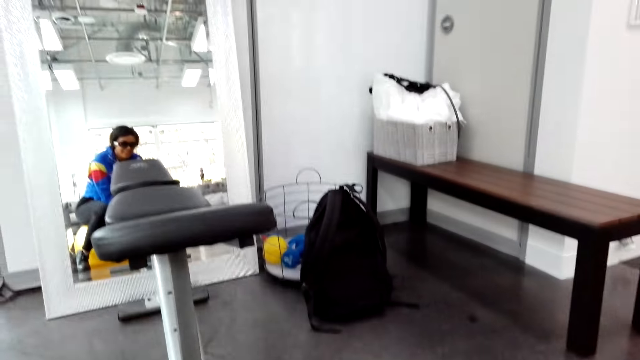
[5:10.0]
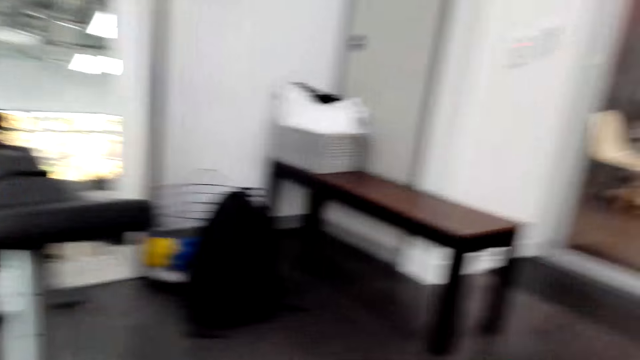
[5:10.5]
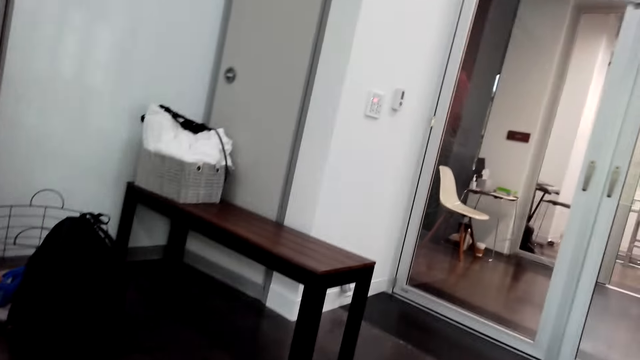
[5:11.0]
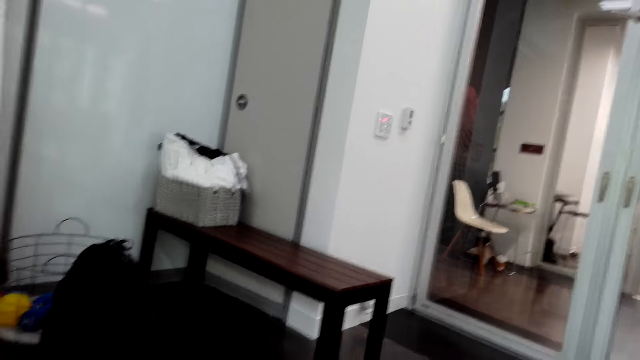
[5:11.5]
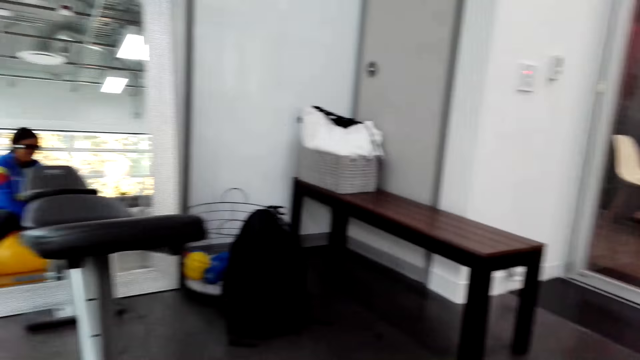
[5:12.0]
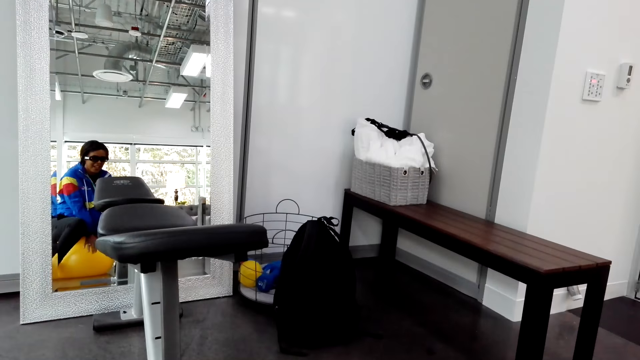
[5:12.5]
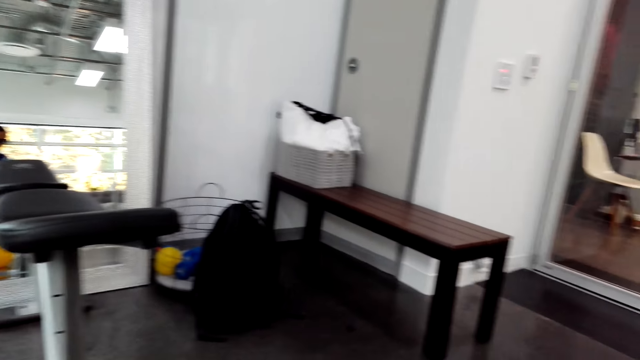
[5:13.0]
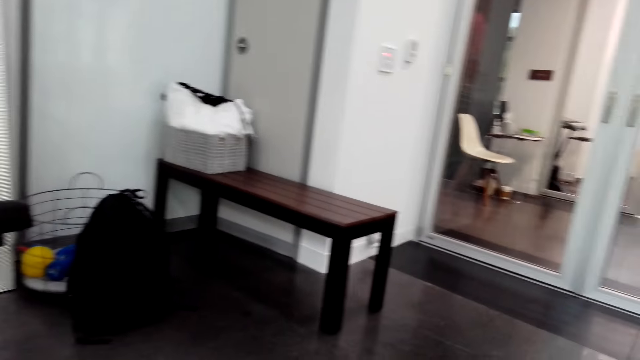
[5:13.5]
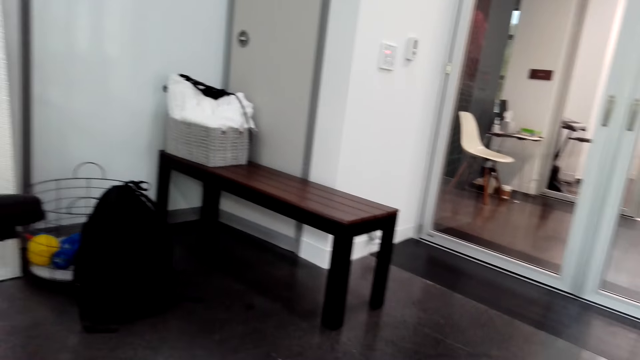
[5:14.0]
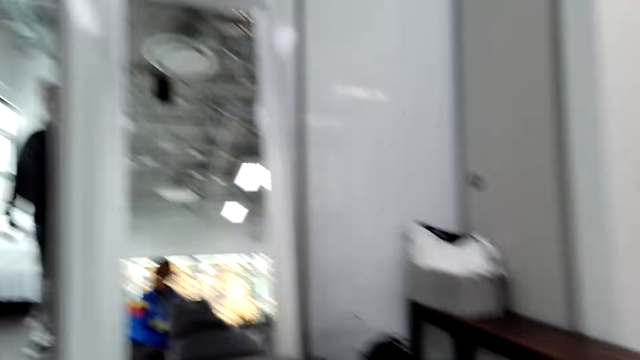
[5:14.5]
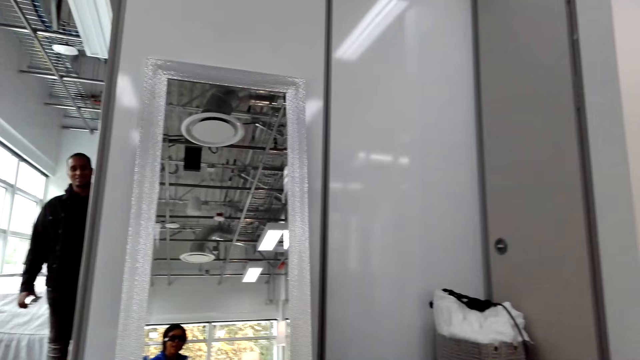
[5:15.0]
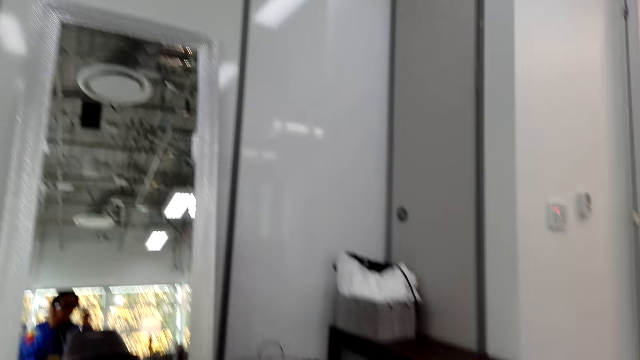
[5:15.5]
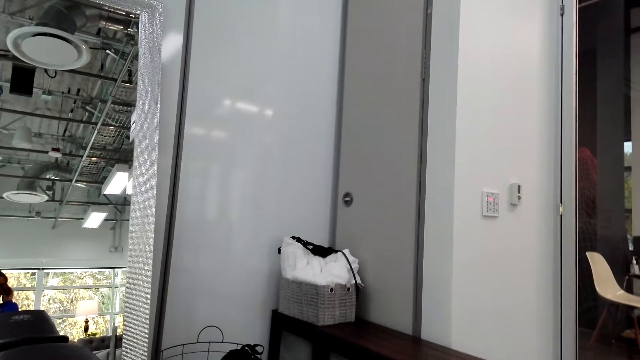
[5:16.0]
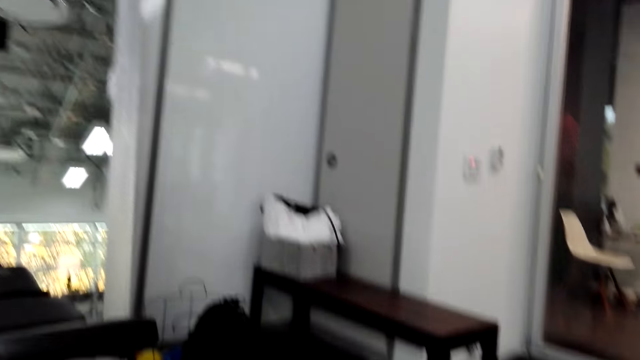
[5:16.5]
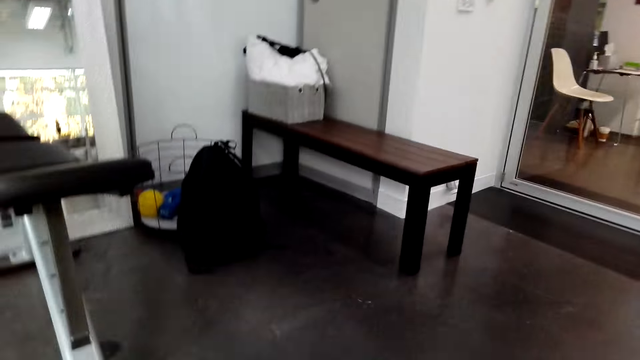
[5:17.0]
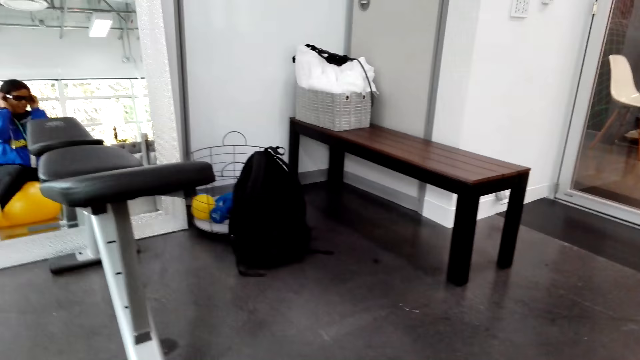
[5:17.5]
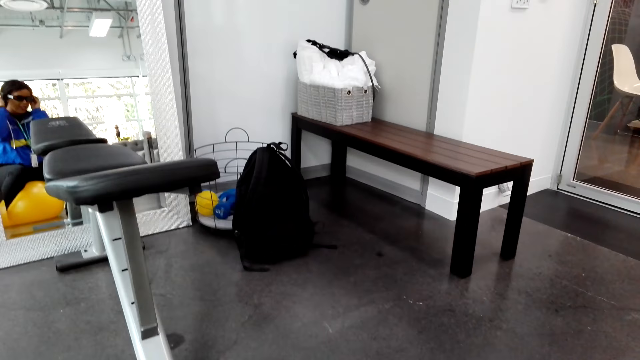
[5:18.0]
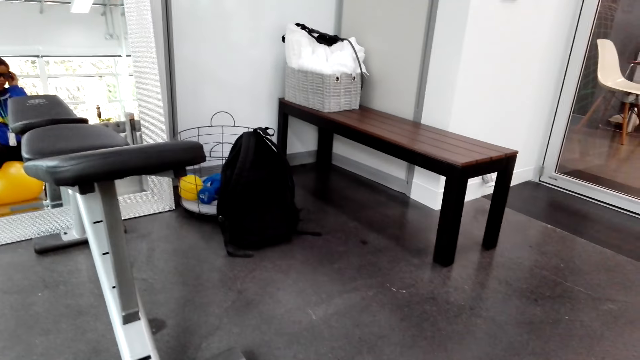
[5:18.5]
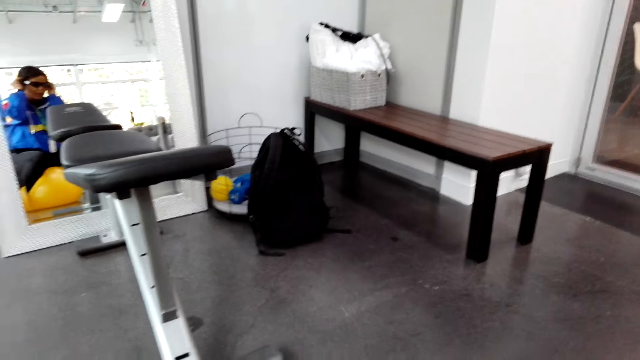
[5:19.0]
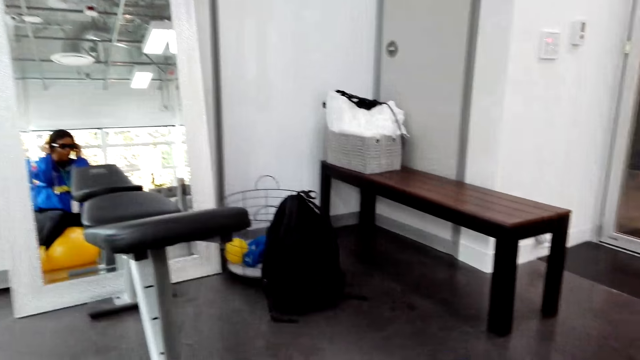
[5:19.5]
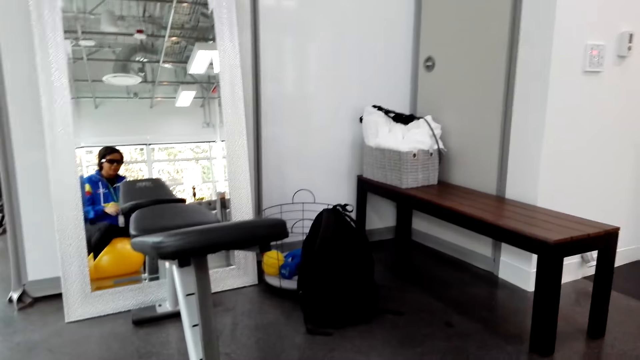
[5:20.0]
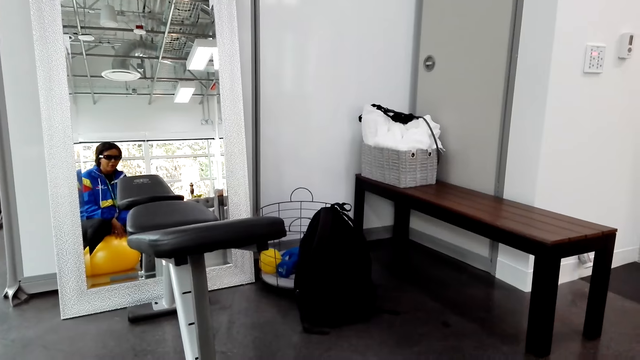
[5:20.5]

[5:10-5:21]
The camera wearer sits on the ball. They converse with a man.

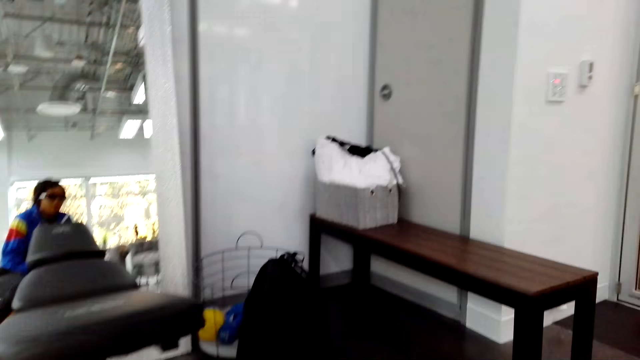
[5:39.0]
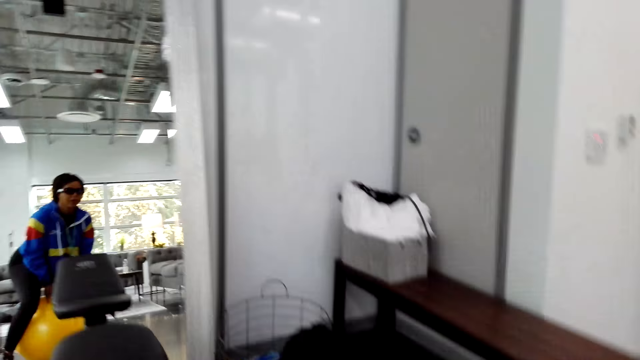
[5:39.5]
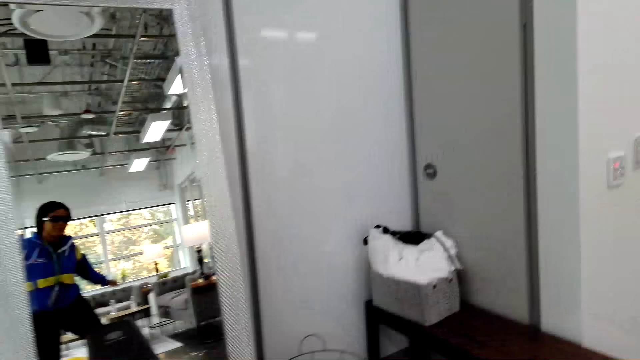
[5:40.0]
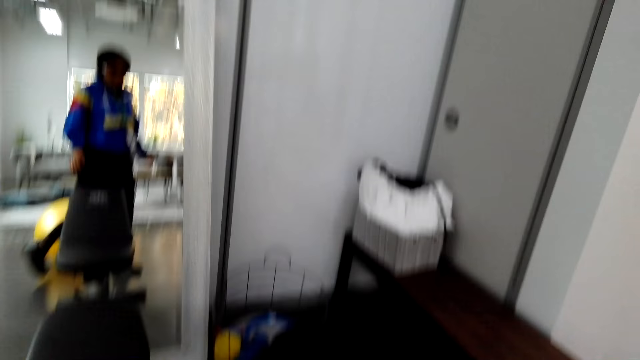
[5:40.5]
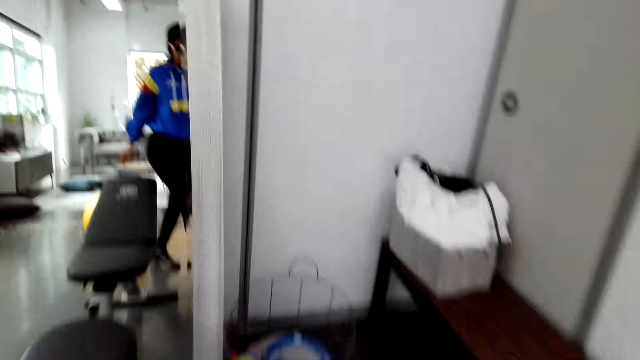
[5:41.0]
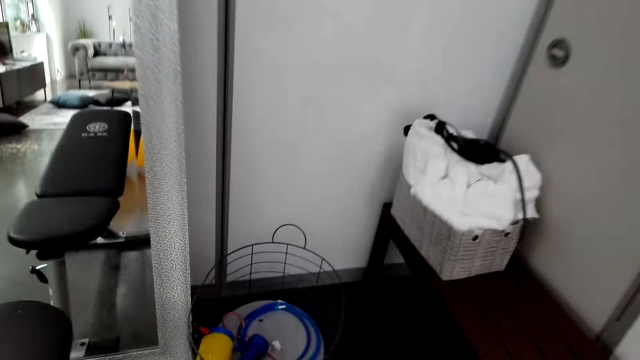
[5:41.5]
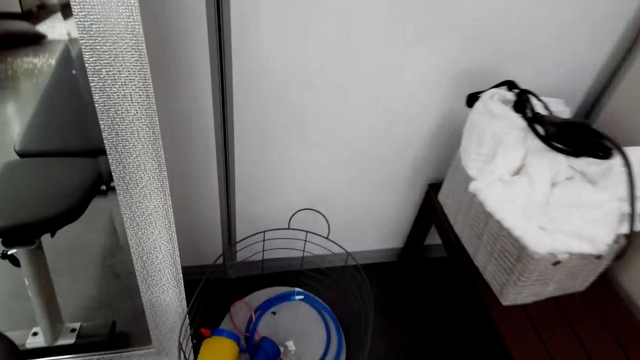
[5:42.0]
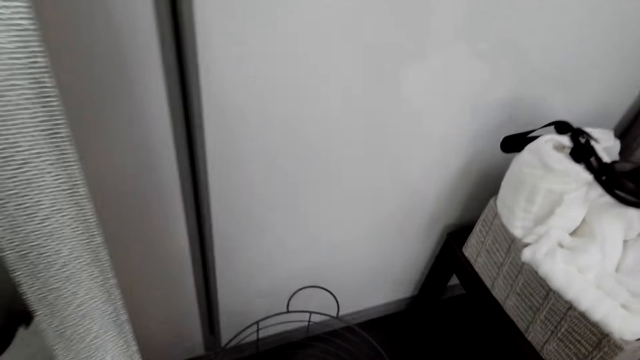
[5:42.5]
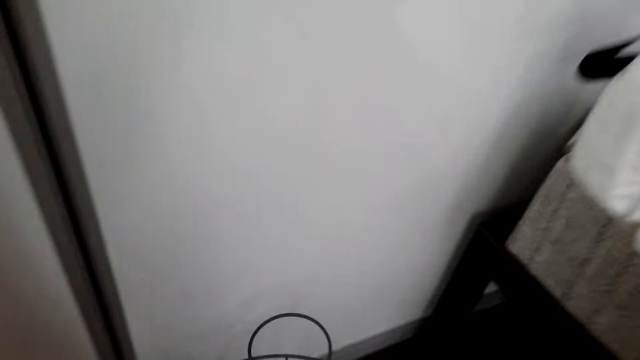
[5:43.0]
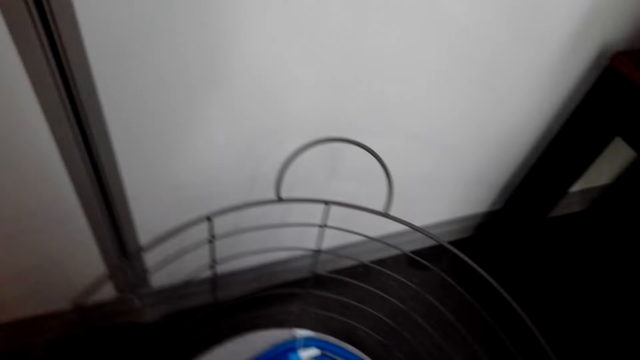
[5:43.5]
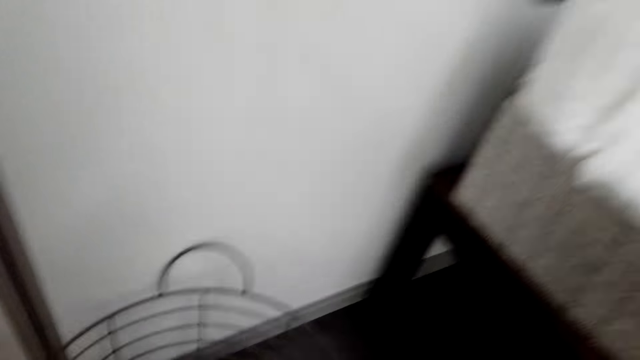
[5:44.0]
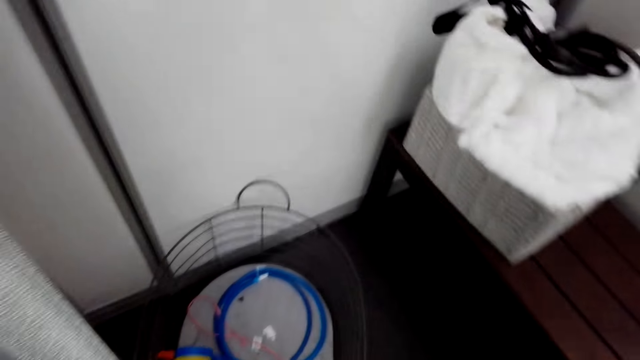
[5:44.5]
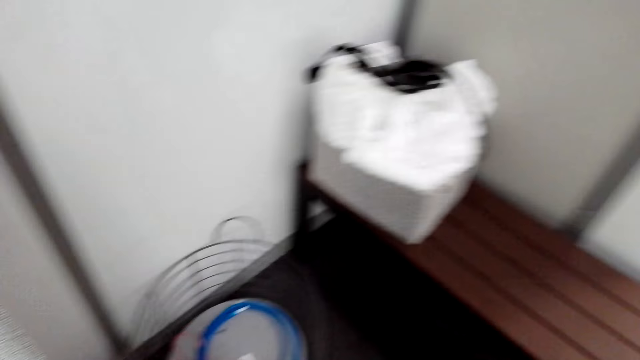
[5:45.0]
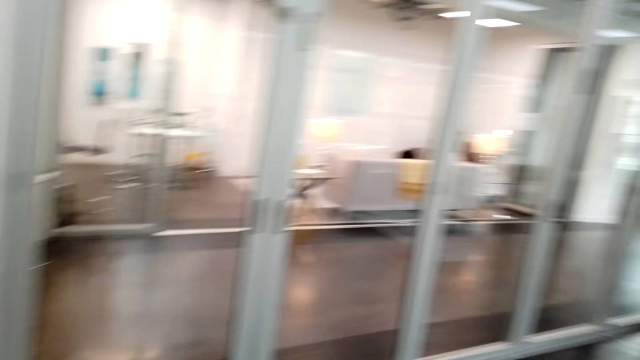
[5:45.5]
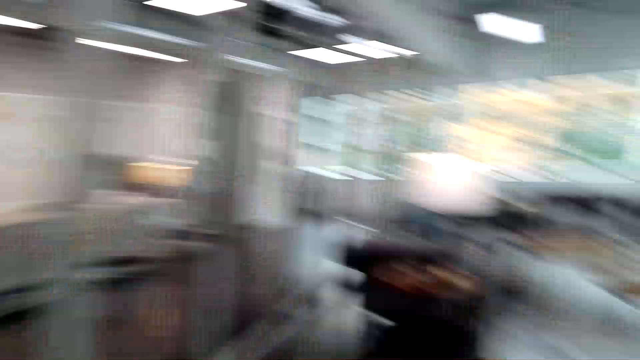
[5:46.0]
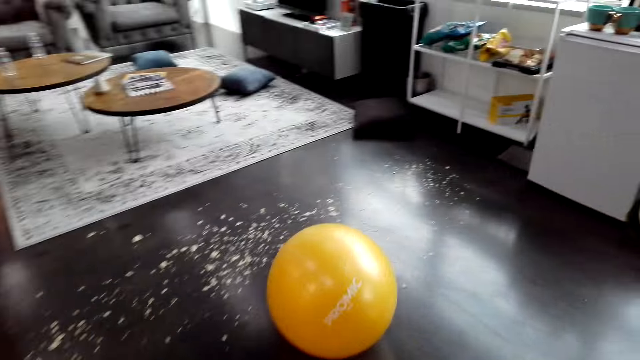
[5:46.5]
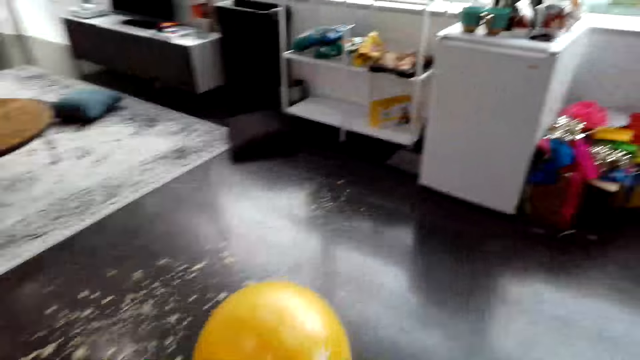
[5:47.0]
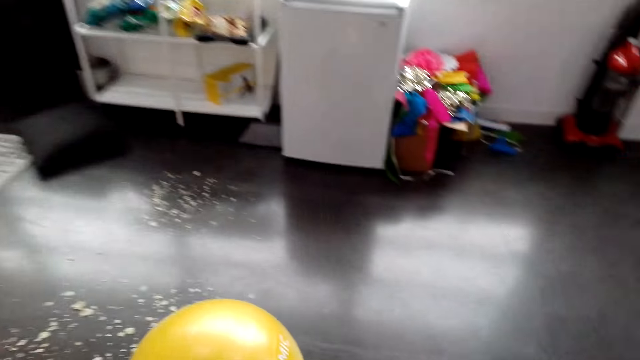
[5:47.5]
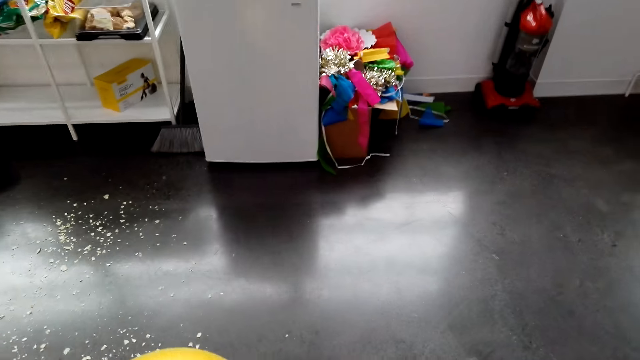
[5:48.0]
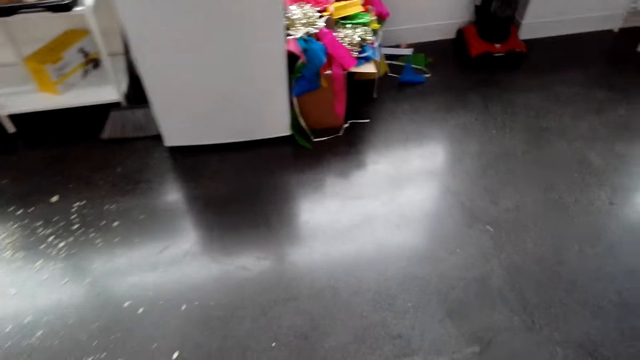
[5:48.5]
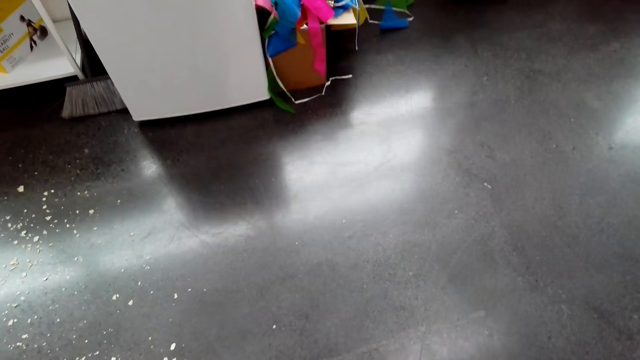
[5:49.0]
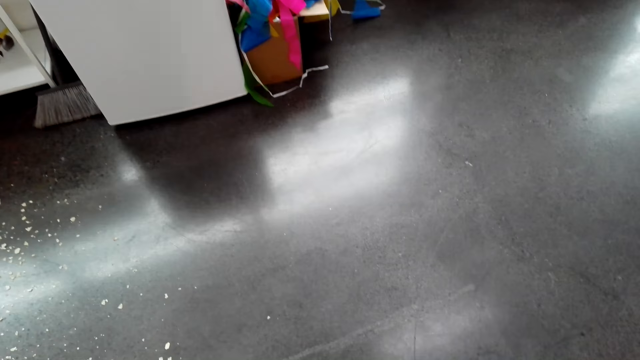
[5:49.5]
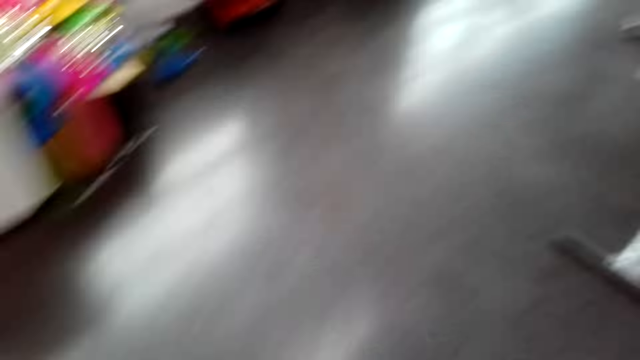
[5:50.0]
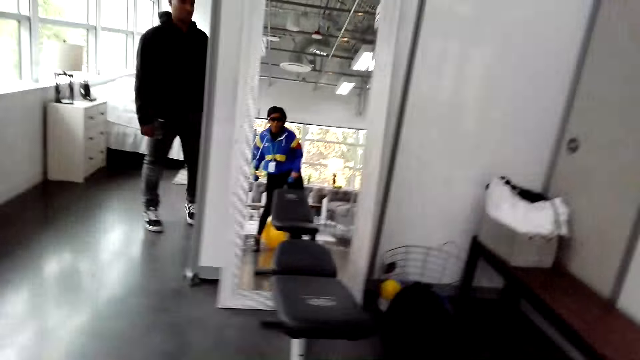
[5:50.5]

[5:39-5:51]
The camera wearer walks in a room. They walk in a room again.
